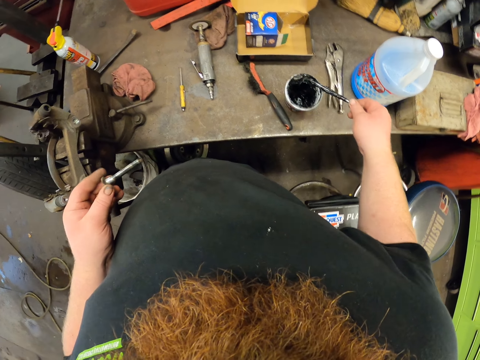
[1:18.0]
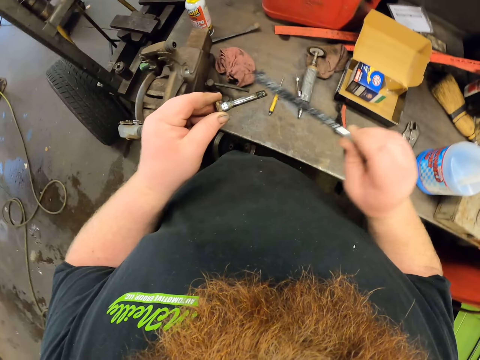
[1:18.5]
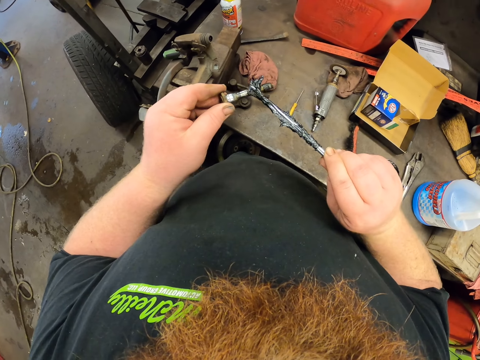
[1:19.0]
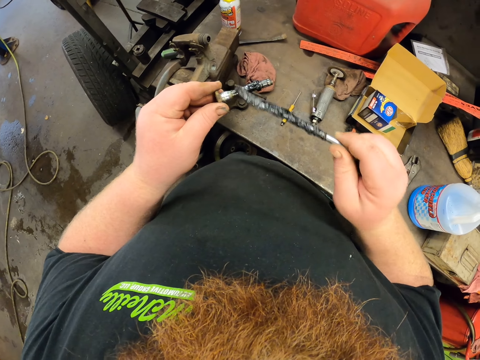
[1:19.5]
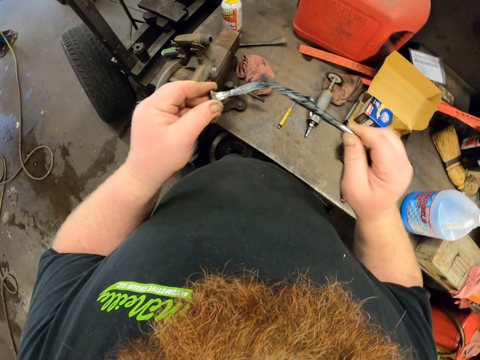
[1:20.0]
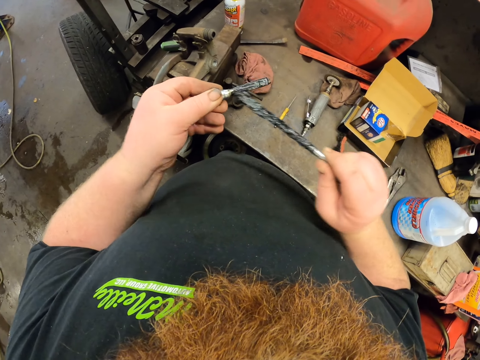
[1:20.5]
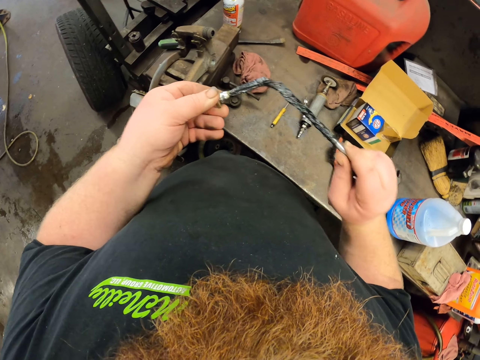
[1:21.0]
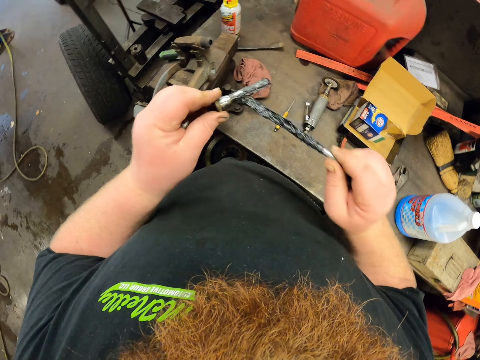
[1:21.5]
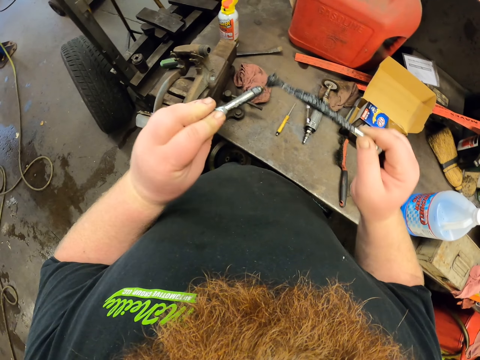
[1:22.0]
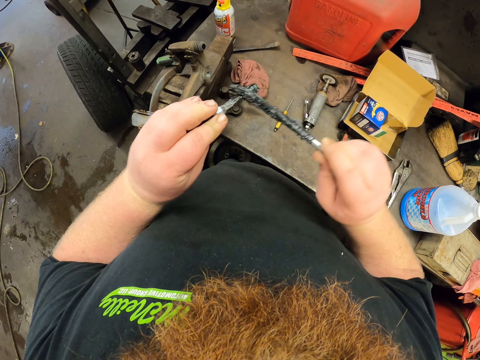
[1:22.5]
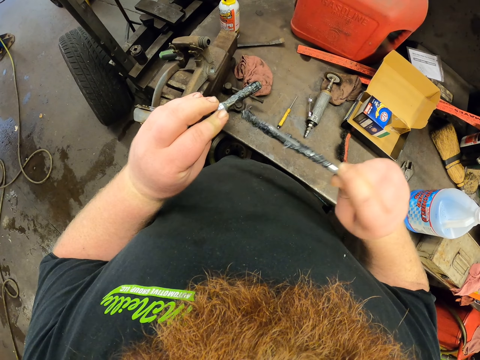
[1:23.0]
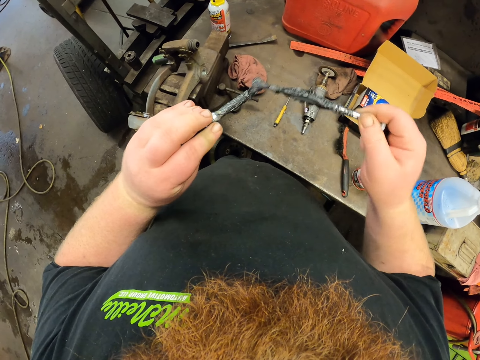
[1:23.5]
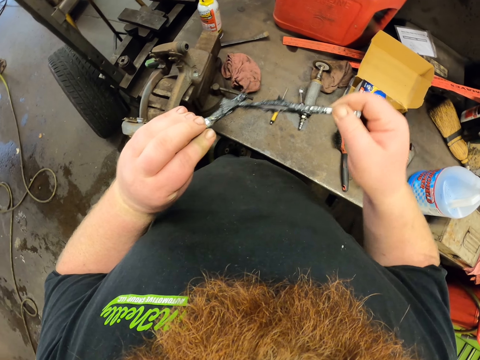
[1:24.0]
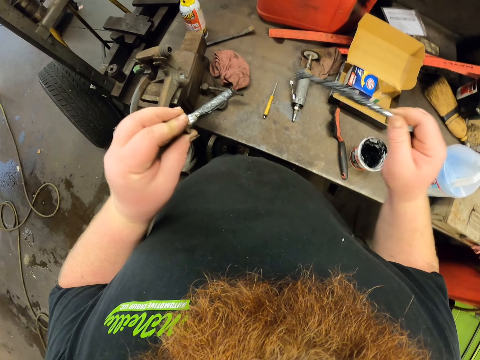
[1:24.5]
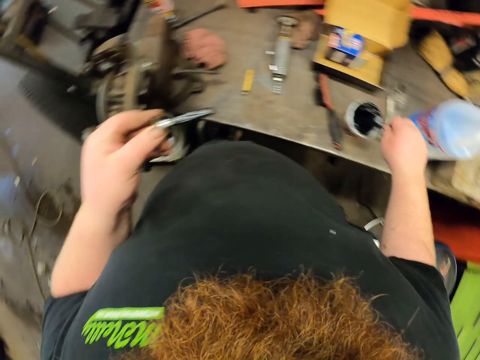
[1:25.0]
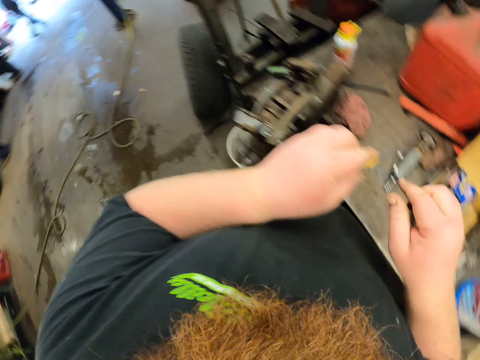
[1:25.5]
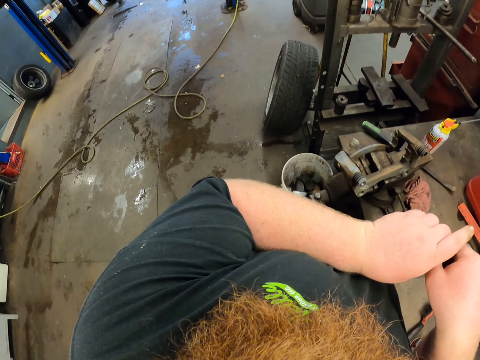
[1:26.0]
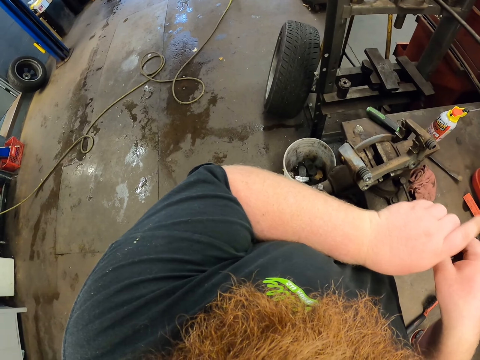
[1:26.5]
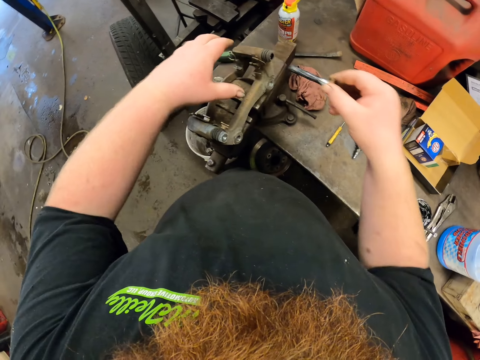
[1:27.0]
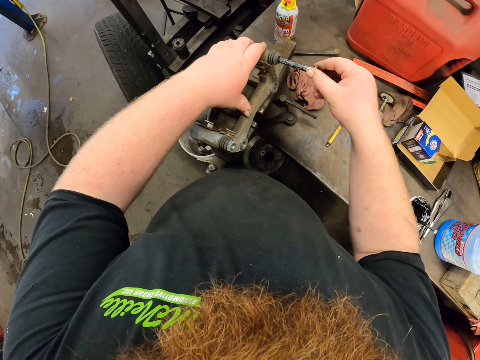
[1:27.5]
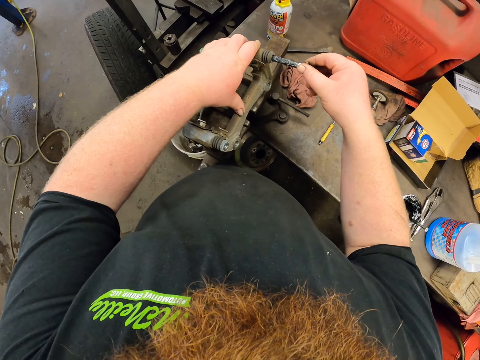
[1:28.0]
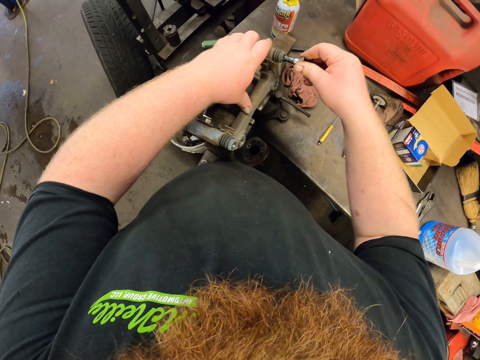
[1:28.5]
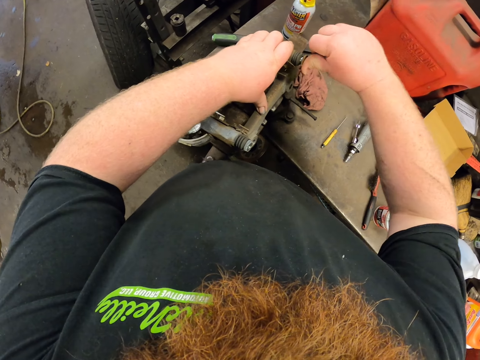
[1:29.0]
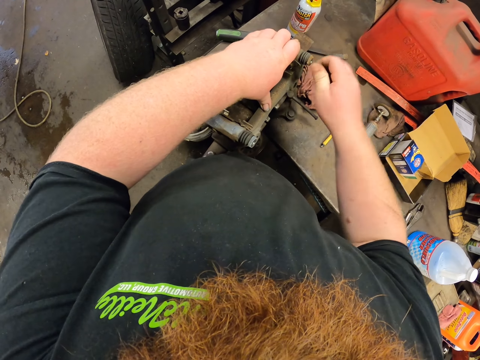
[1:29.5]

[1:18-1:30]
The camera wearer applies grease to the caliper housing bolt. They put a bolt inside the grease container. They hold the caliper housing bolt. They insert the caliper housing bolt back in the caliper housing. They take the bolt from the left hand.

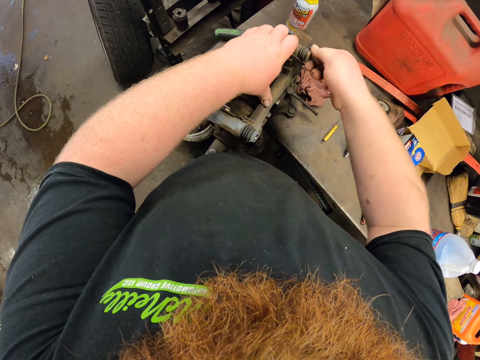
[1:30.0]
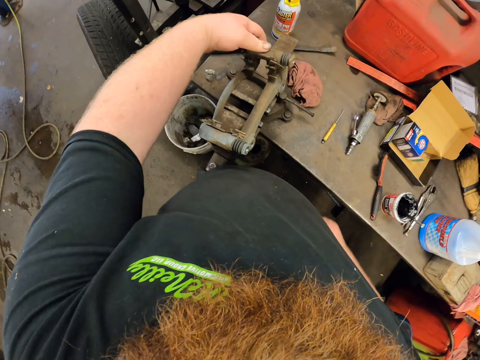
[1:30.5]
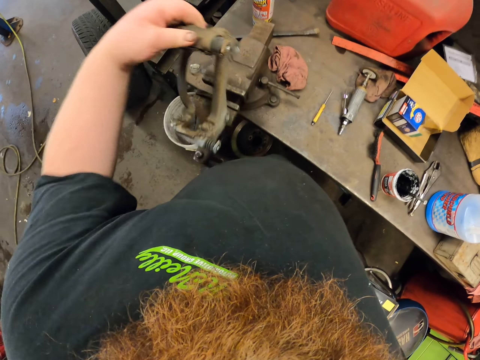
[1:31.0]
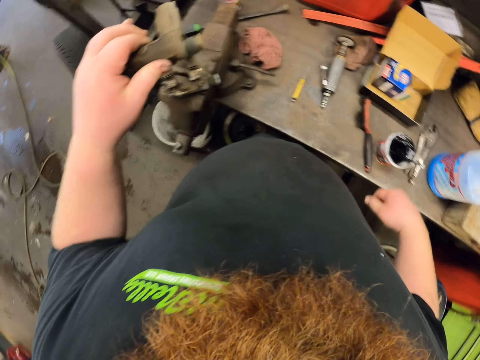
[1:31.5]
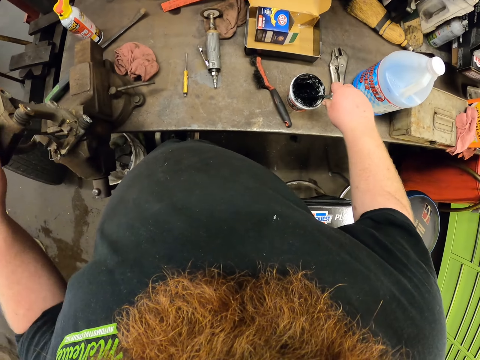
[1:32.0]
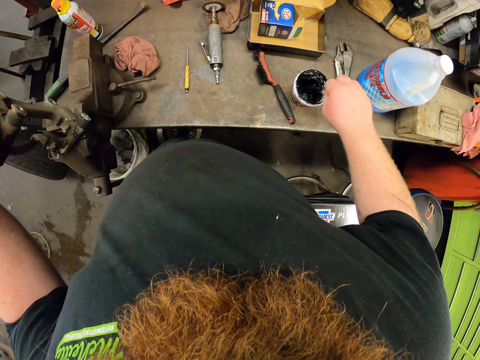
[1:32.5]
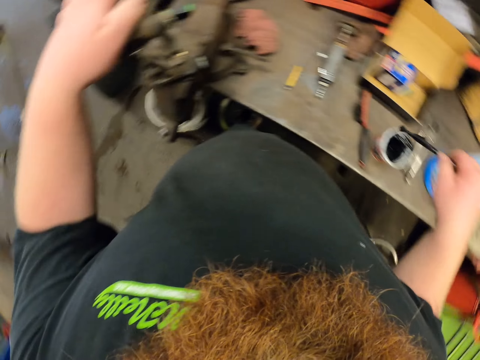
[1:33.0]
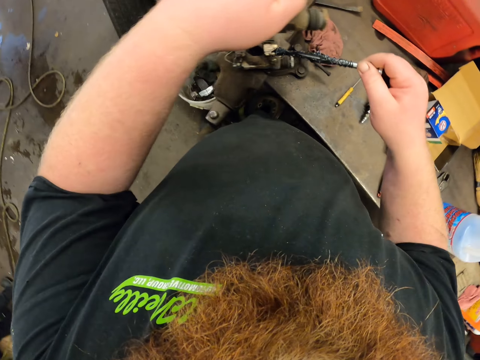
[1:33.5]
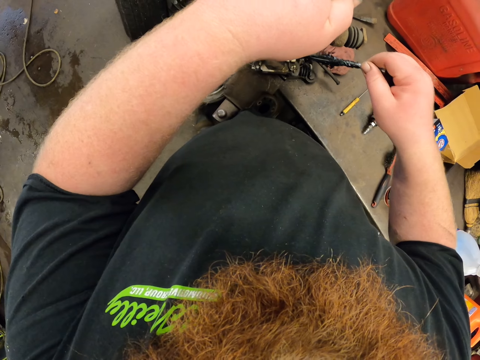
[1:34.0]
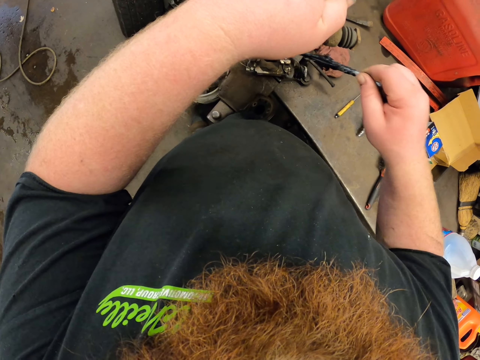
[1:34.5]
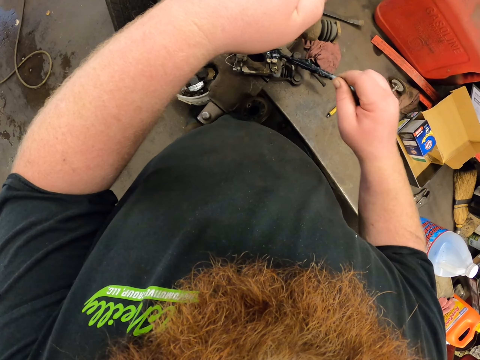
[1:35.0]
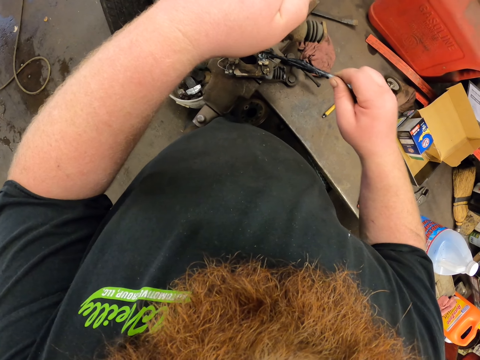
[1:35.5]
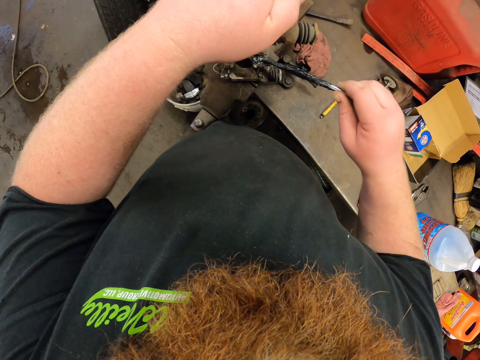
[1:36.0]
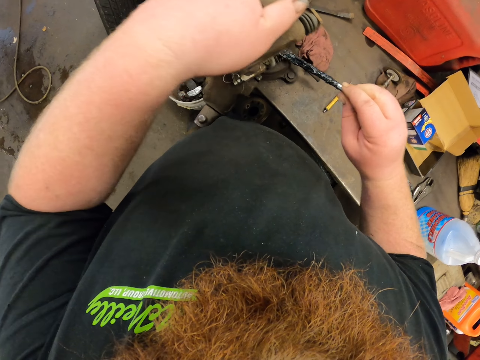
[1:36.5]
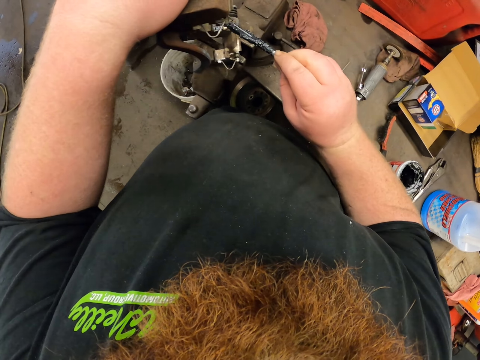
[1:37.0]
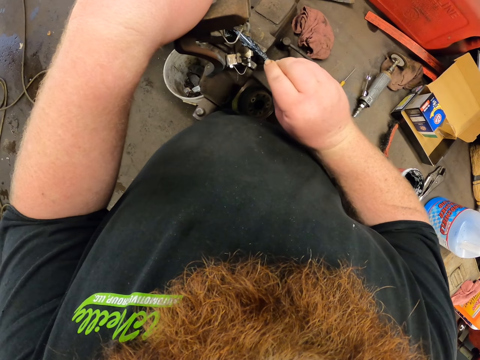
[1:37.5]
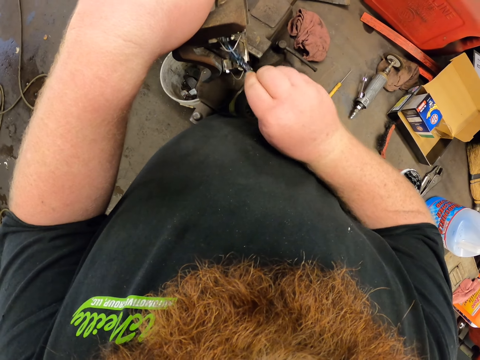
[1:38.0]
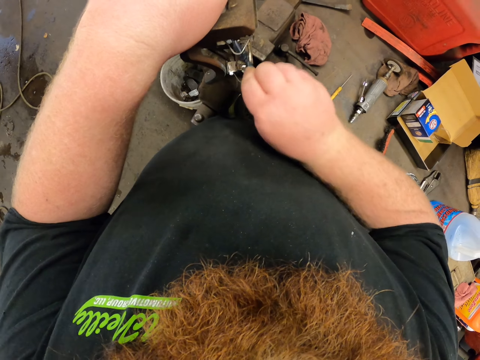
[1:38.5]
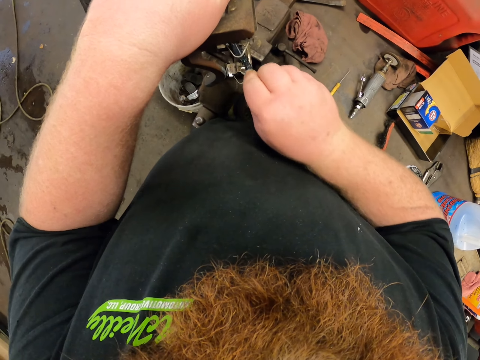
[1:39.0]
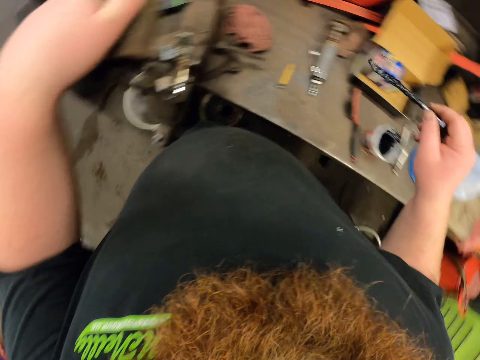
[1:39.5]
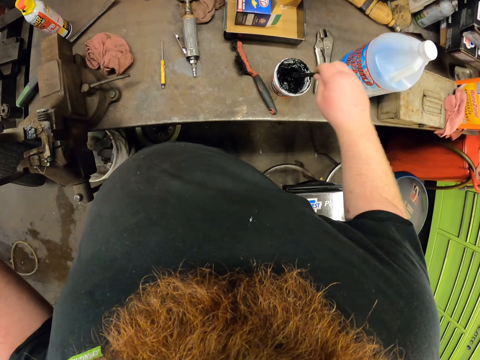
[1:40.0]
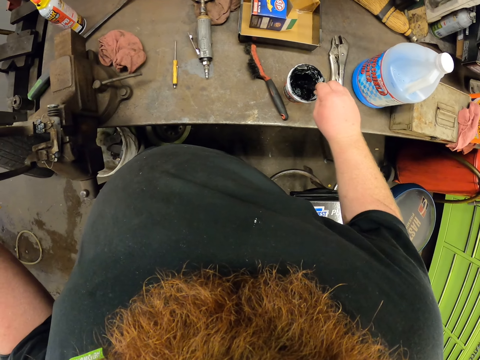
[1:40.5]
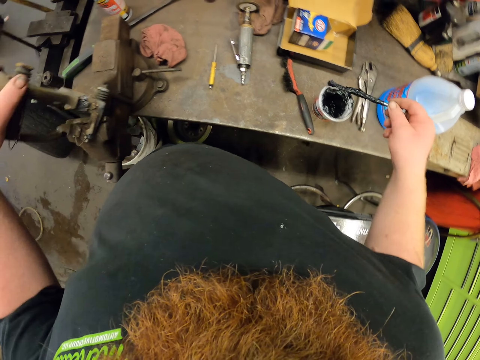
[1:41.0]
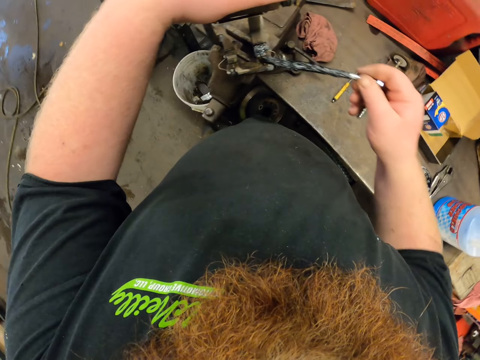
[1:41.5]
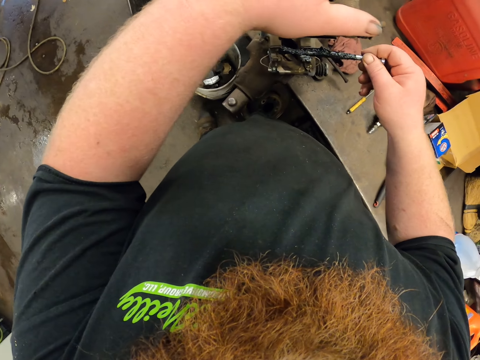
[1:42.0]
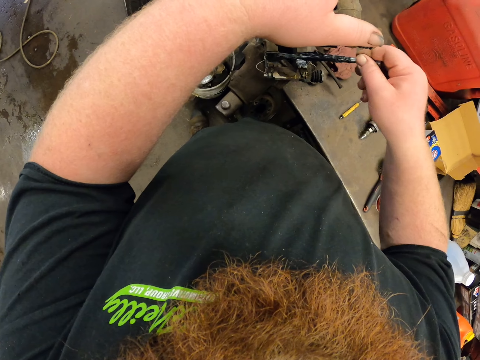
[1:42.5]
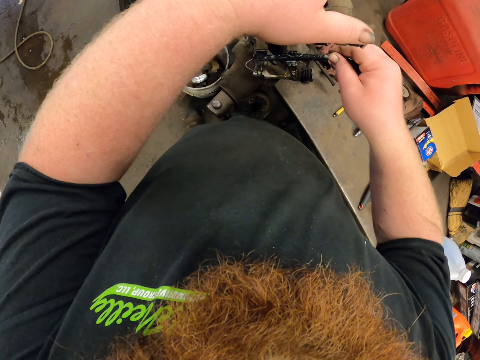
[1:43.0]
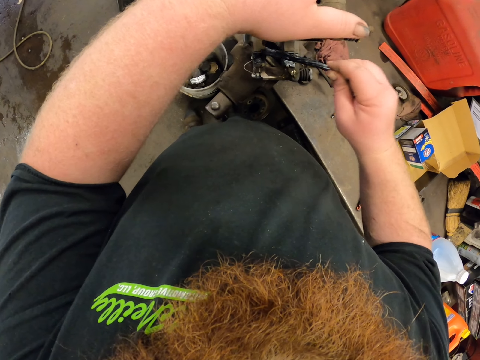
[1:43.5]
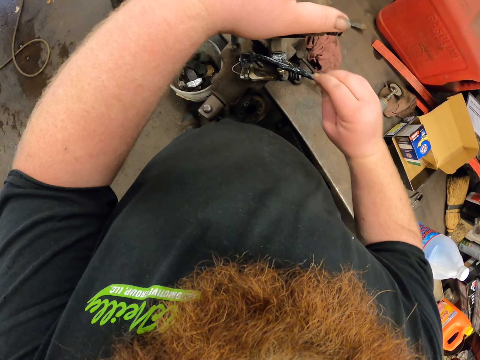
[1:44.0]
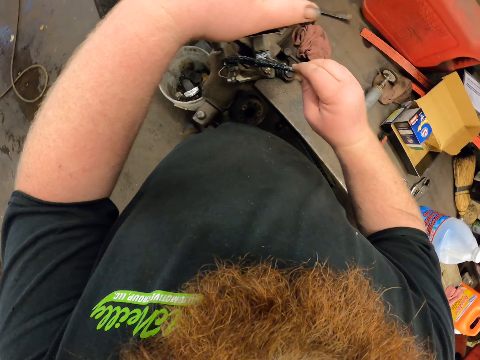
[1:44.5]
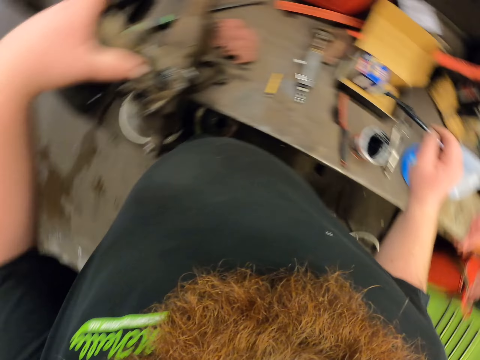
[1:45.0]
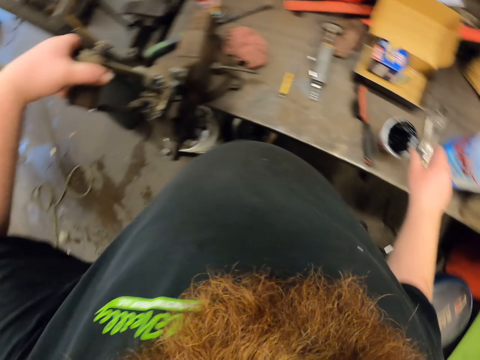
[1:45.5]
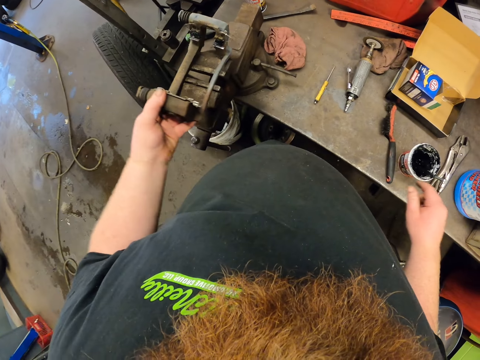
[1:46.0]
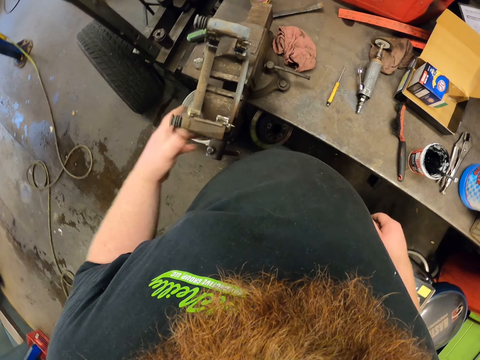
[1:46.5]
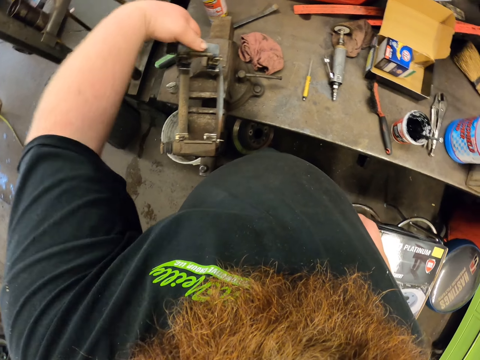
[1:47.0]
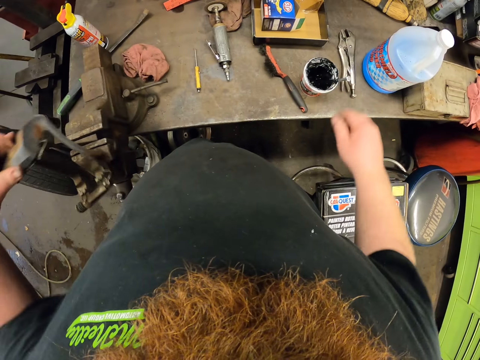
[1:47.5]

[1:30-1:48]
The camera wearer turns the brake caliper. They hold the caliper housing. They scoop grease with a bolt. They hold the caliper housing. They apply grease on the caliper housing. They scoop grease with the bolt. They hold the caliper housing. They apply grease on the caliper housing. They turn the caliper housing and put the bolt inside the grease container.
